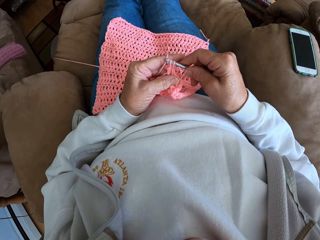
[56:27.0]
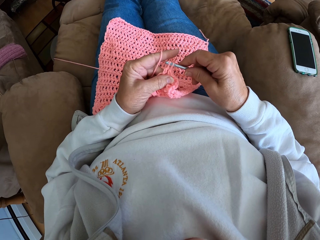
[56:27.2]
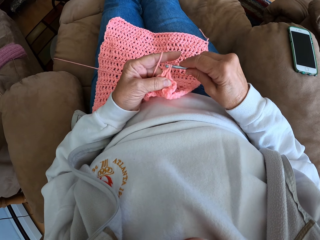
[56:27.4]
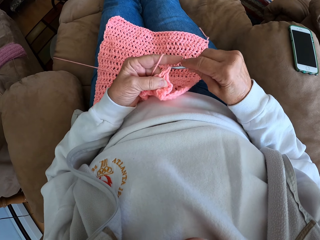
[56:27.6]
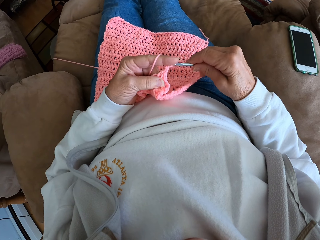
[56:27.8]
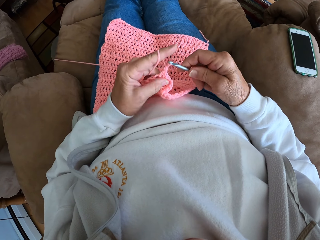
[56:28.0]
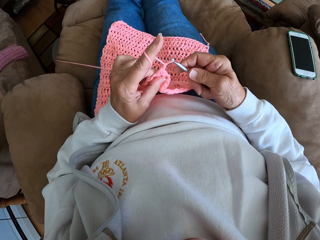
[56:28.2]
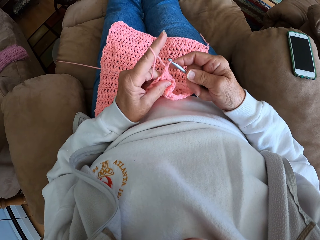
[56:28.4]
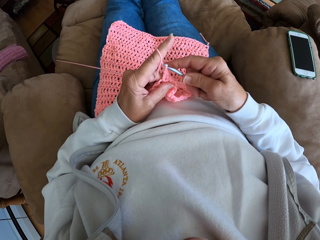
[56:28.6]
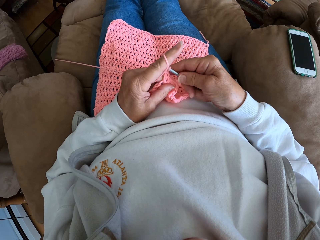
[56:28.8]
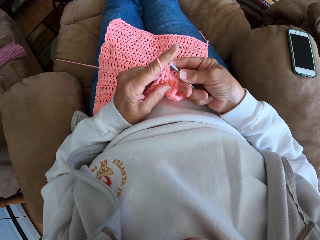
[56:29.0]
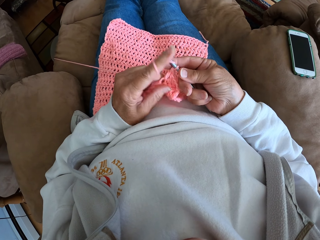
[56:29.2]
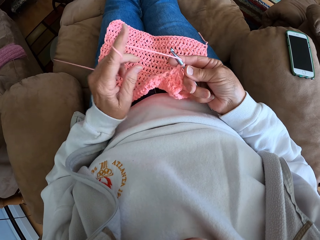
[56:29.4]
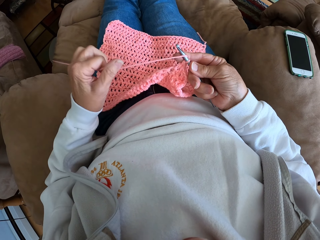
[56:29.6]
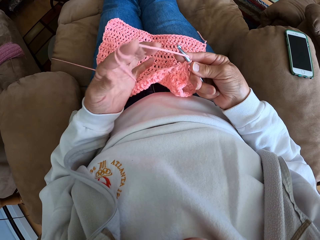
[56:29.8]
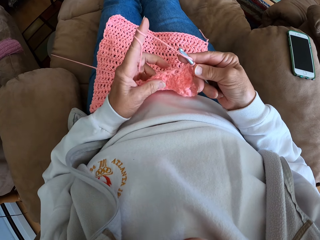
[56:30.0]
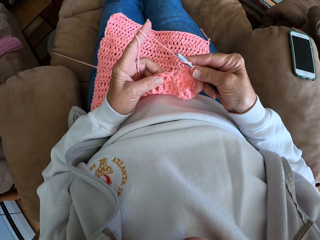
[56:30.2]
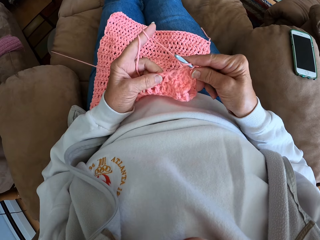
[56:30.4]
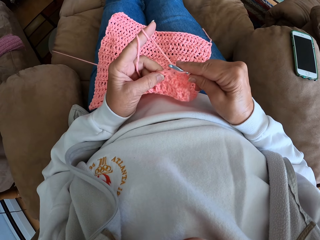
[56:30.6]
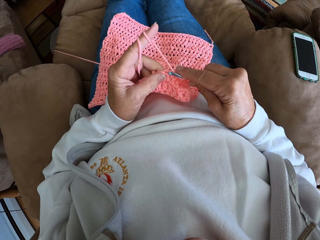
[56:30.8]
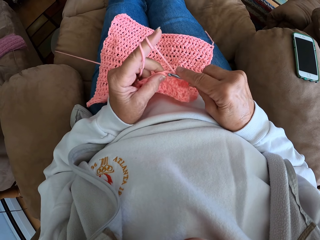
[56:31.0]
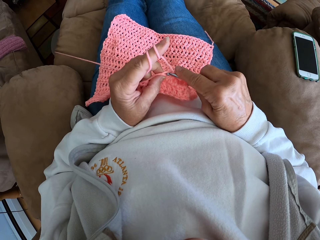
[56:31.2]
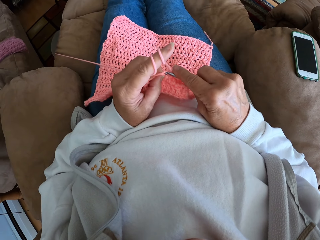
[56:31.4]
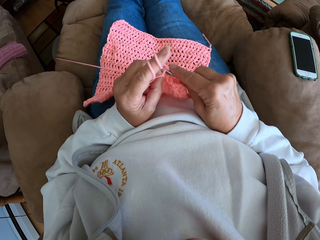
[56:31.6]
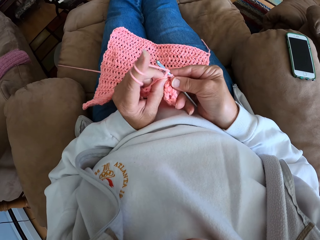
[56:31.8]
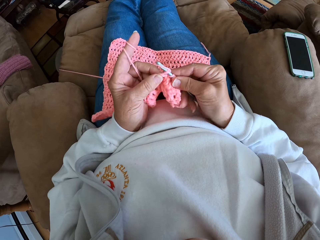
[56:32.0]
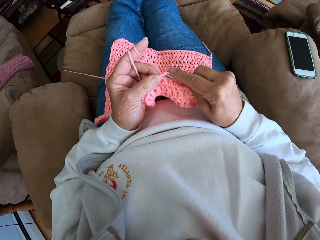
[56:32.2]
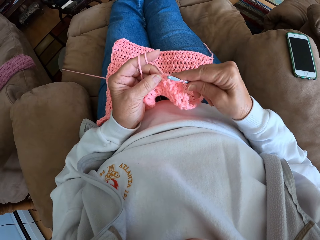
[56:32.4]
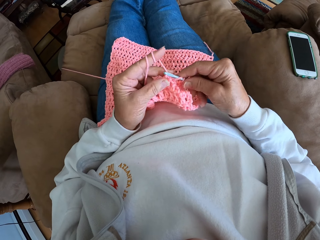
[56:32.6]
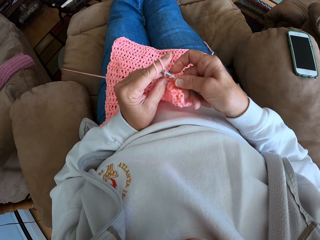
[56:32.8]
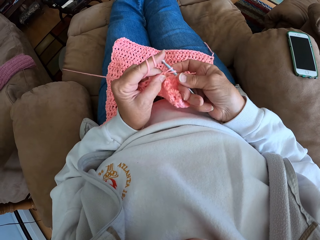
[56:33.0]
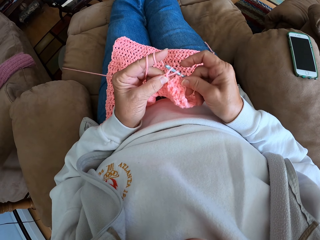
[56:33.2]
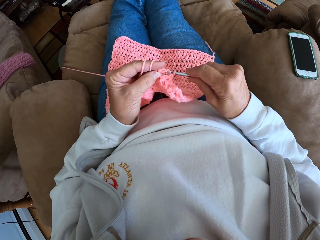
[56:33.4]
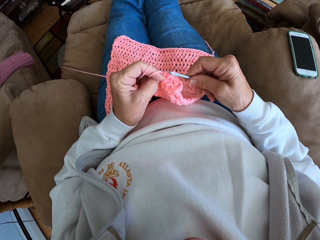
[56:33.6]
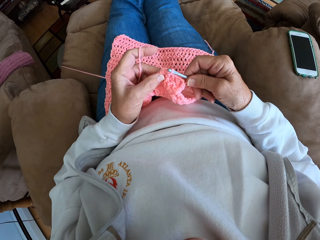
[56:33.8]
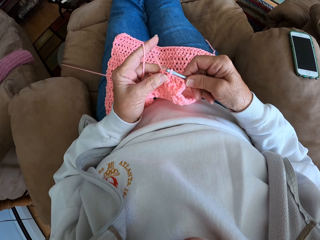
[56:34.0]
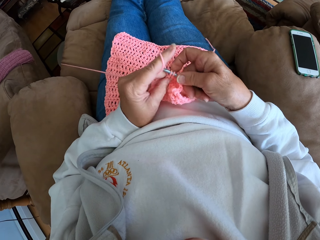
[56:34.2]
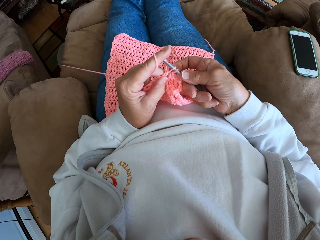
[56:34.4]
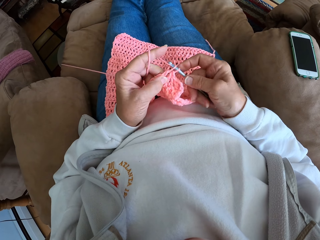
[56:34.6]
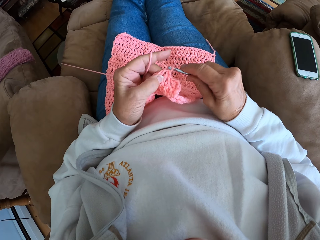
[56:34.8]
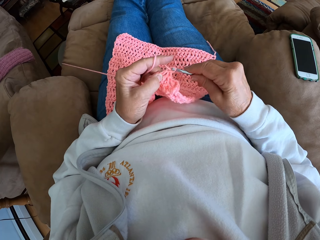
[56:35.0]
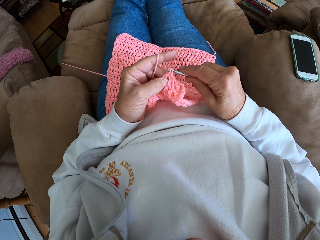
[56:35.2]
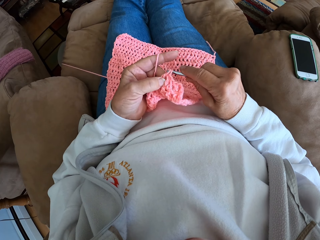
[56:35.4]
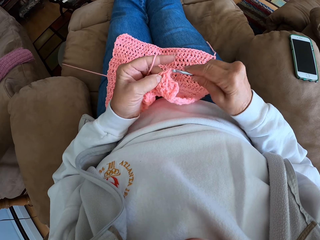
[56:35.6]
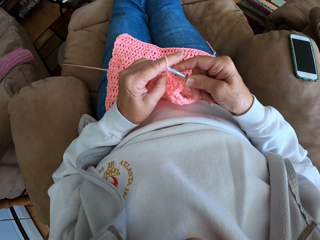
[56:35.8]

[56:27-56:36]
The camera wearer twists the yarn around her left hand again. She continues crocheting with the yarn.

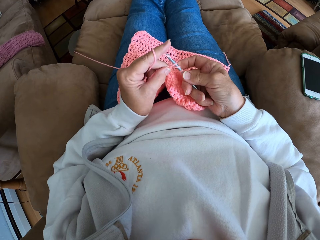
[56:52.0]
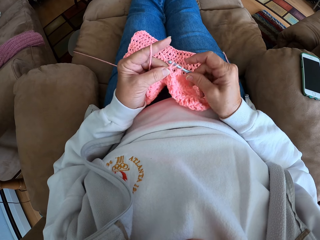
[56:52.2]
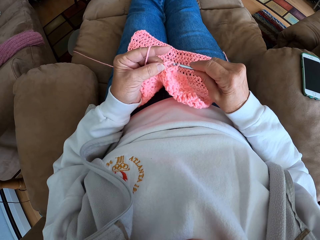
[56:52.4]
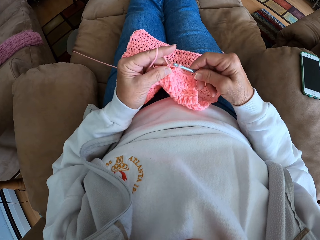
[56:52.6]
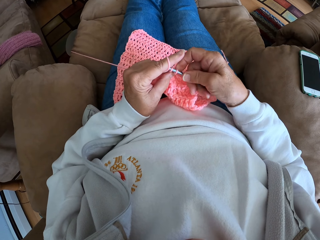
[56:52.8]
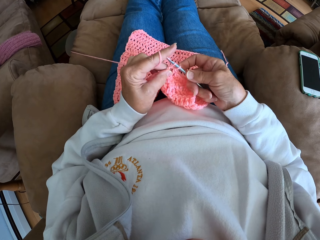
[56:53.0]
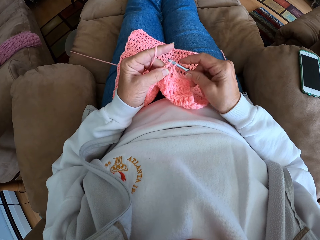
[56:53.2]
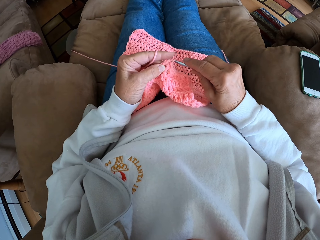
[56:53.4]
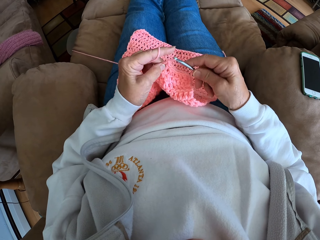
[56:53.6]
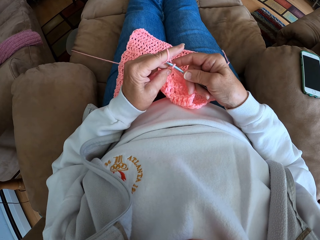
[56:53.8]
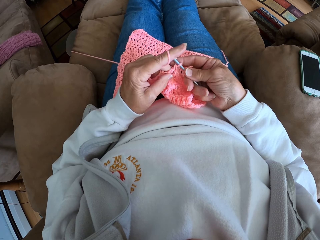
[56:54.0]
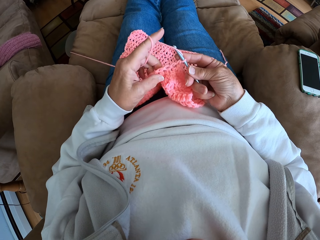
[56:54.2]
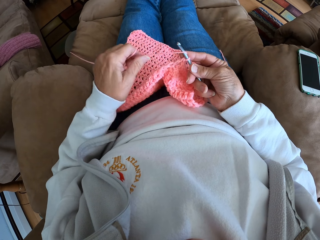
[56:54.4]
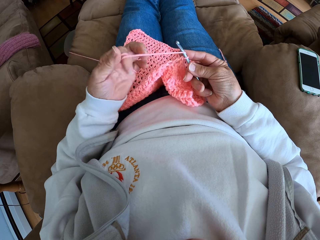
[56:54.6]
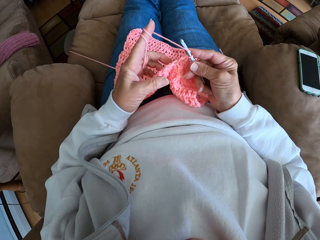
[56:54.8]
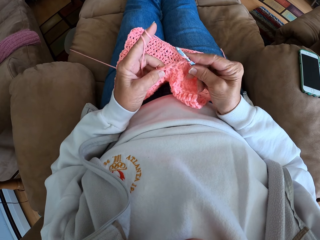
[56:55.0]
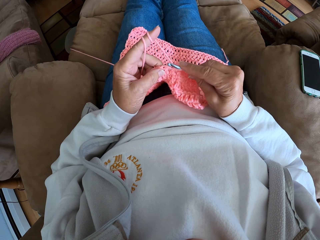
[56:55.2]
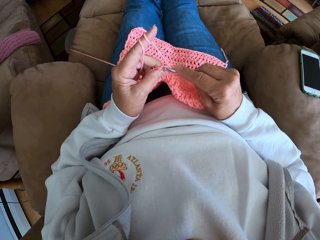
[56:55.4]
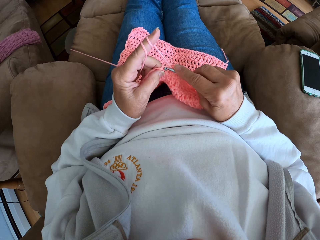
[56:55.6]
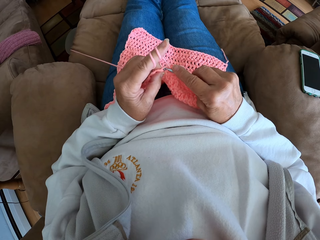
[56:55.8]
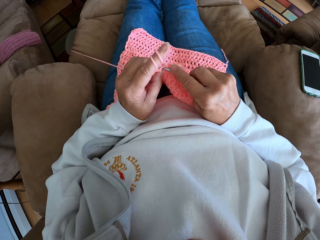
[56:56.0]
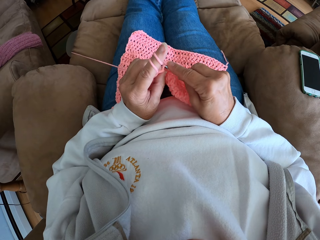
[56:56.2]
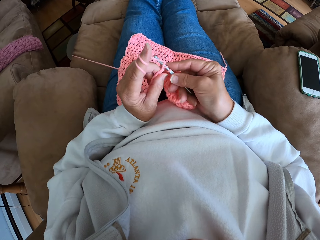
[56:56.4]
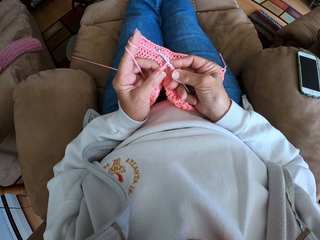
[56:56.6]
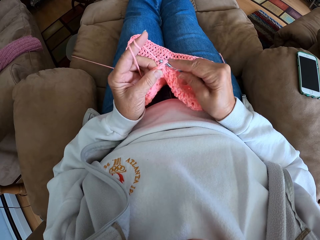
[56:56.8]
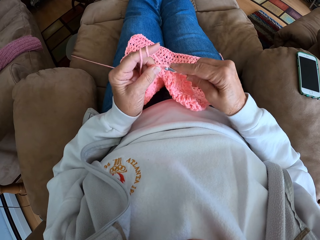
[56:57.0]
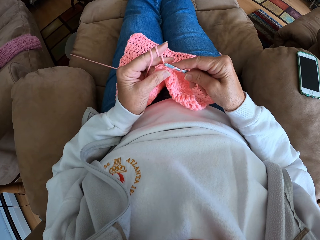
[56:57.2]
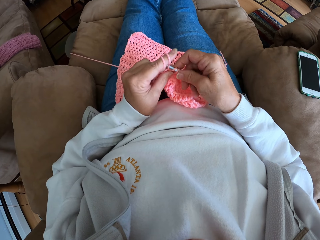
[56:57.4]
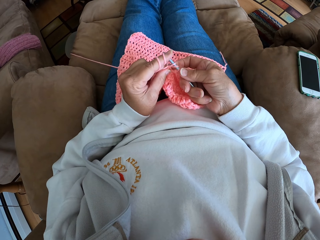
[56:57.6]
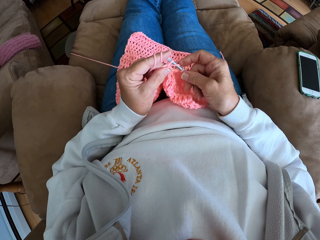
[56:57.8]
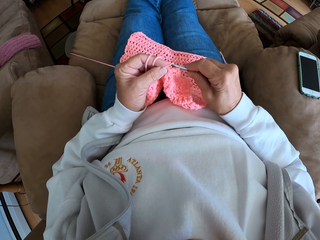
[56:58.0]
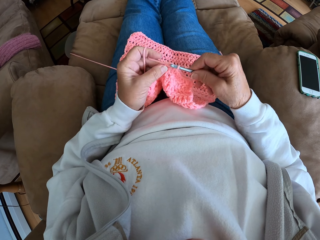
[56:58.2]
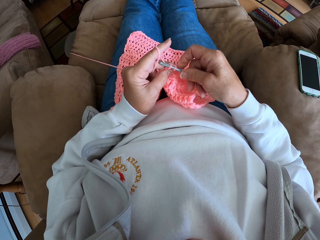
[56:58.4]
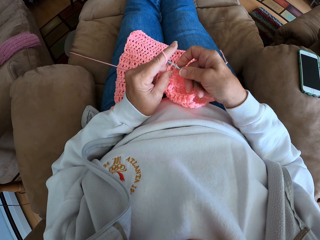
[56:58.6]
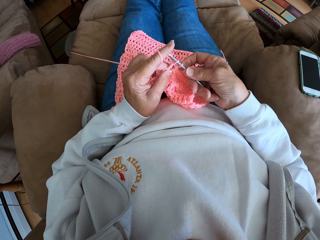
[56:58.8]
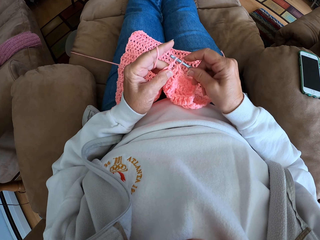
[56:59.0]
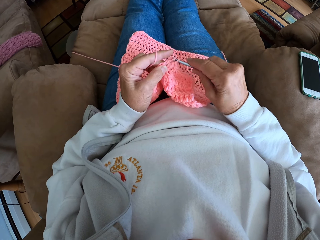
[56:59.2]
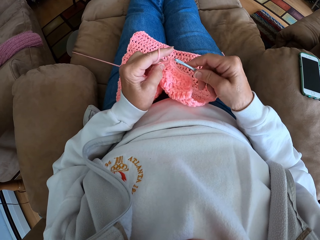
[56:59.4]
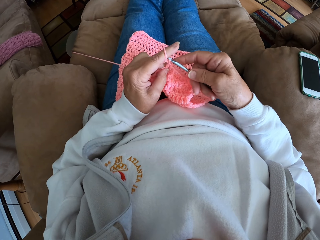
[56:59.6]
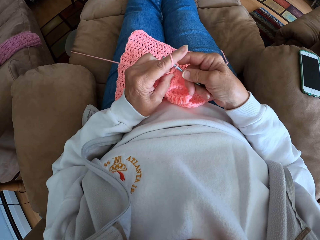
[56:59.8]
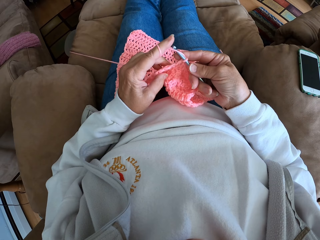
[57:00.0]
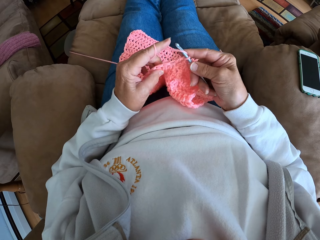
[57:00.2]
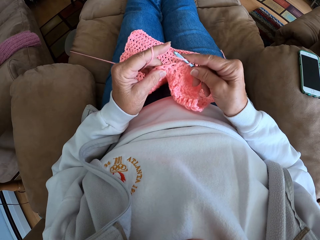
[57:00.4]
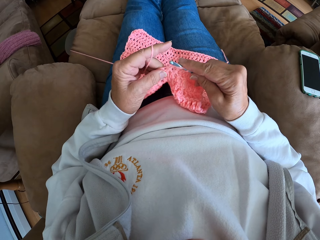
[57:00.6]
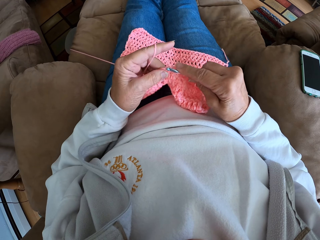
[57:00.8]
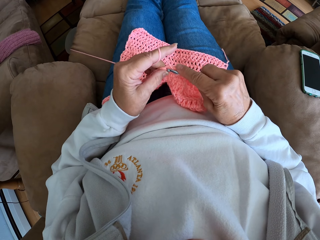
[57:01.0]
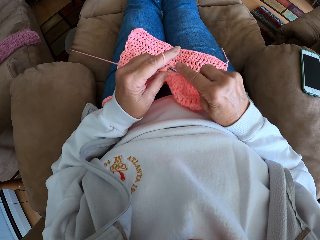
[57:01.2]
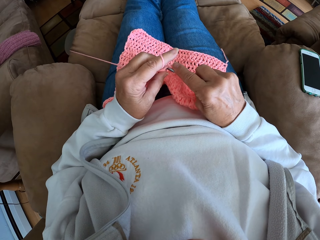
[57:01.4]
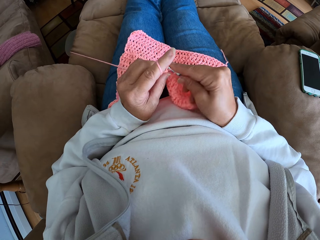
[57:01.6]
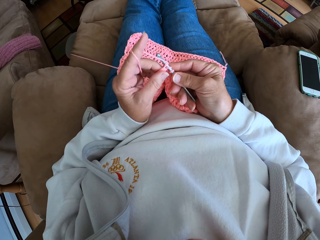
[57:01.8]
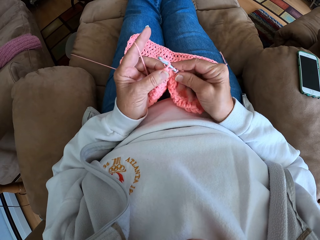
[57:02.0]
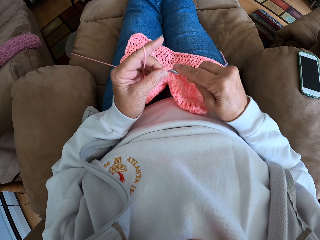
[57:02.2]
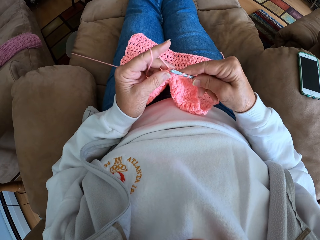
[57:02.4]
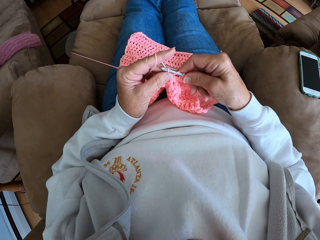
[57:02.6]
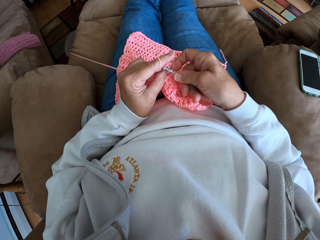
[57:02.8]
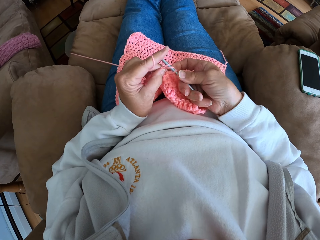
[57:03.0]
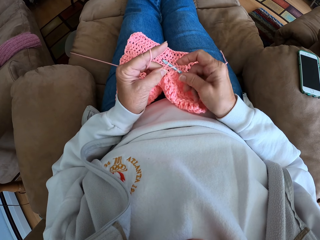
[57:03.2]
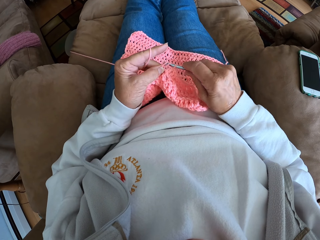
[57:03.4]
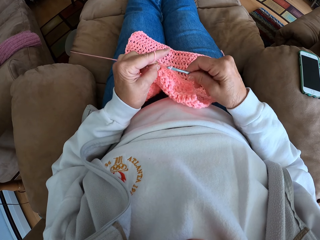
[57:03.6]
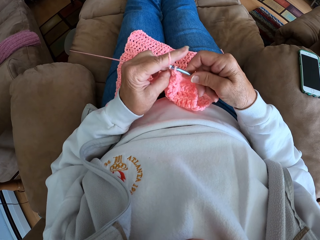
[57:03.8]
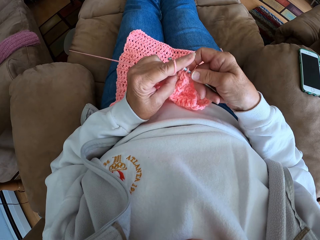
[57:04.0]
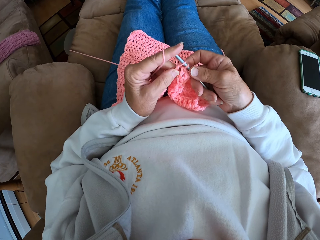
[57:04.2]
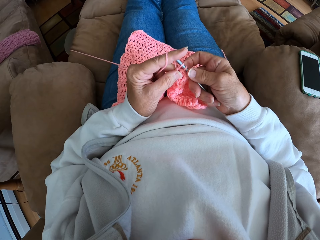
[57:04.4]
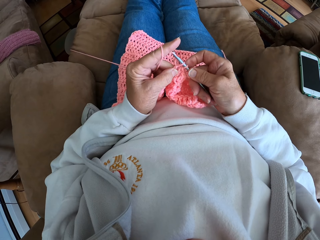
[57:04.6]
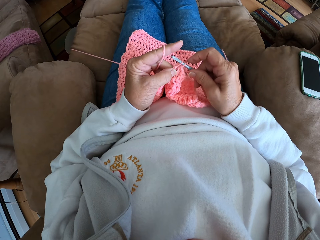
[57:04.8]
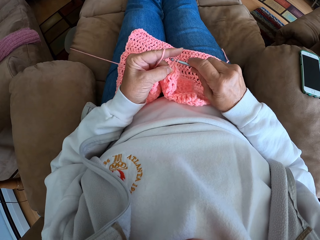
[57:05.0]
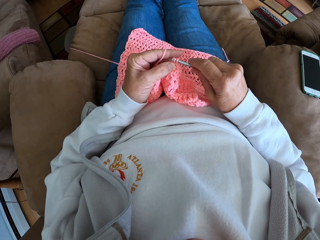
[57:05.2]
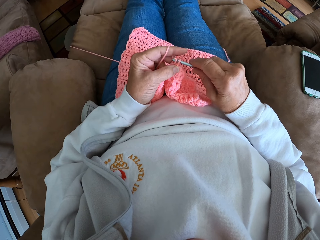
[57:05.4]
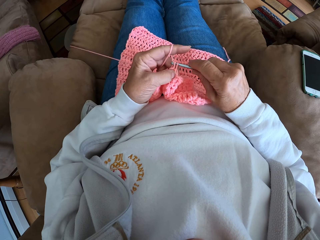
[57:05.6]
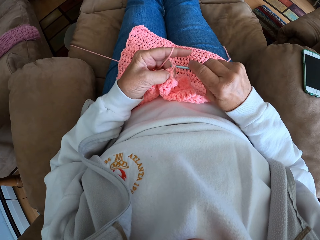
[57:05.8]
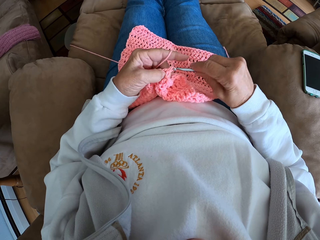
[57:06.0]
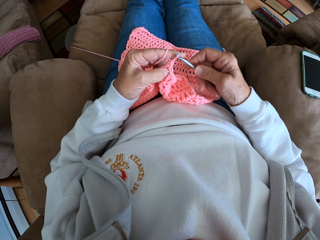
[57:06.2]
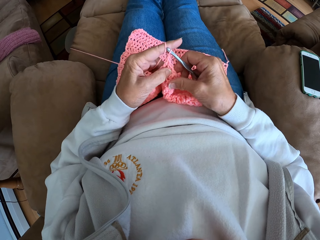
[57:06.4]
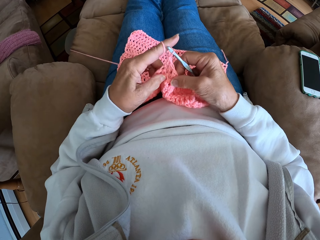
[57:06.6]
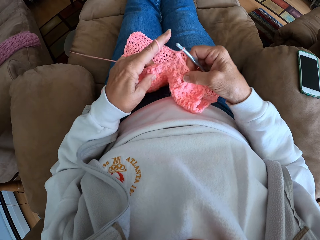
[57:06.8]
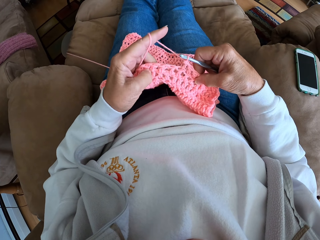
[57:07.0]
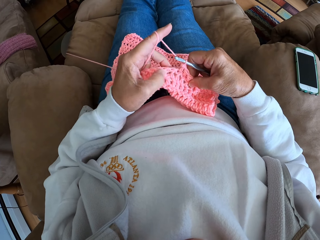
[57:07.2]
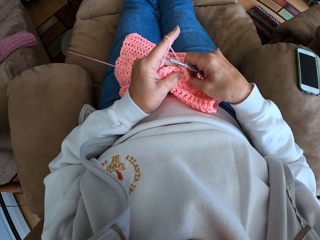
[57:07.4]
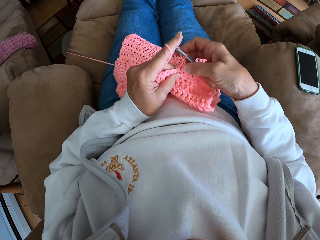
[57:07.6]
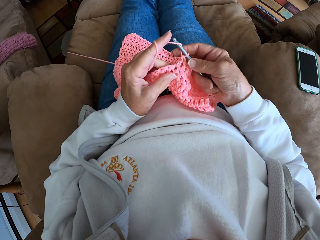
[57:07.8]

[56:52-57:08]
The camera wearer twists the yarn around her left hand again. She continues crocheting with the yarn.
